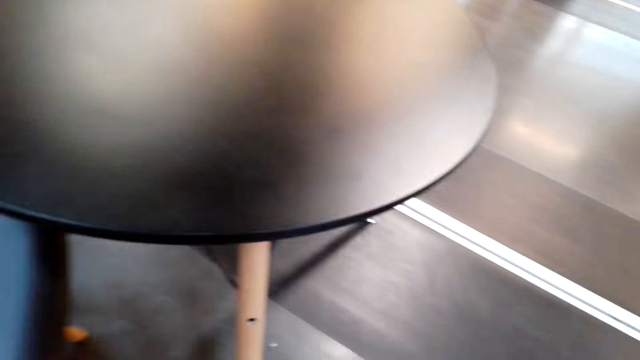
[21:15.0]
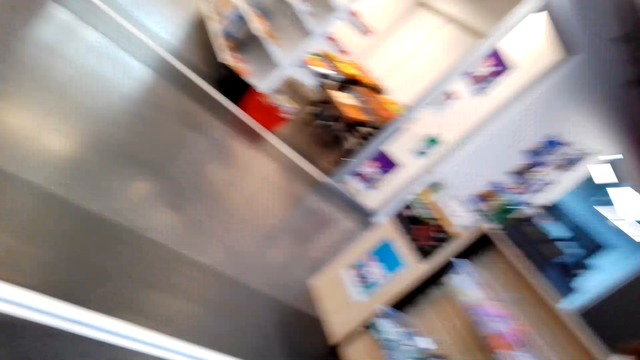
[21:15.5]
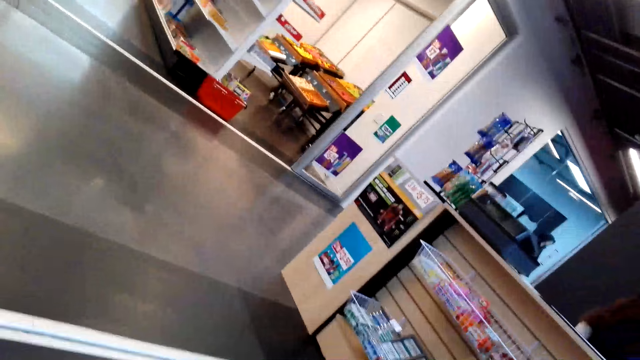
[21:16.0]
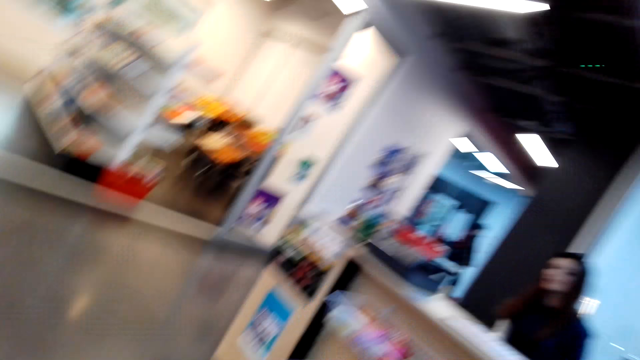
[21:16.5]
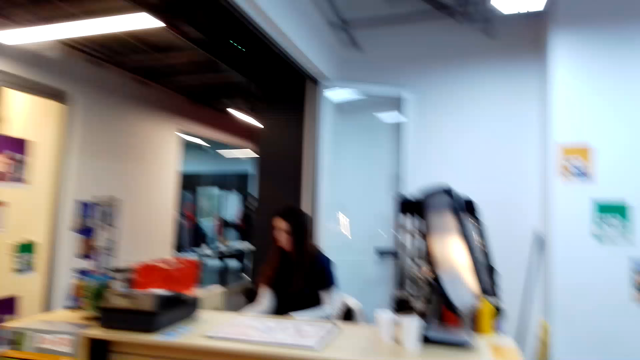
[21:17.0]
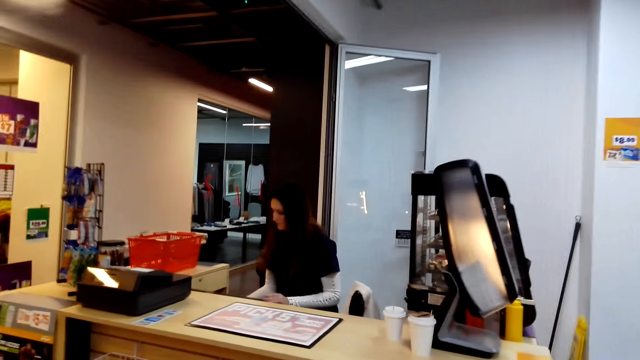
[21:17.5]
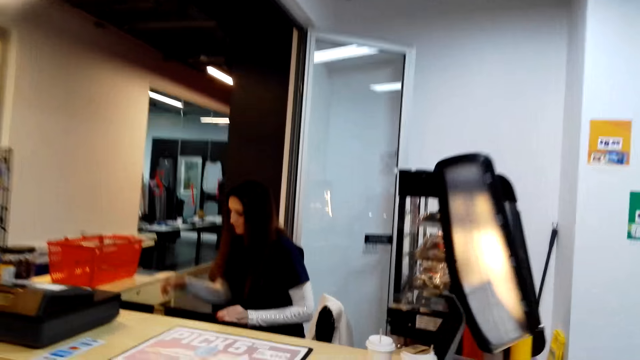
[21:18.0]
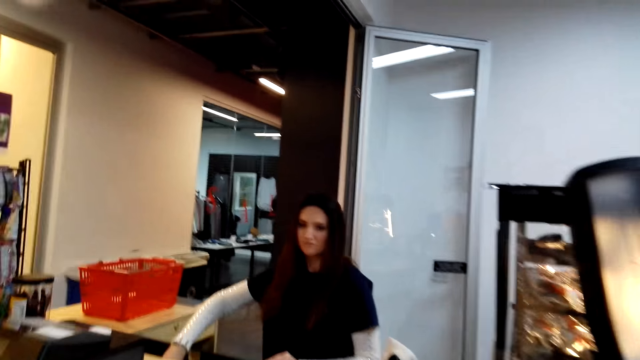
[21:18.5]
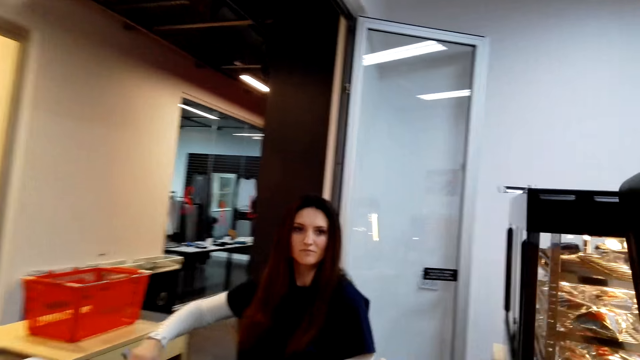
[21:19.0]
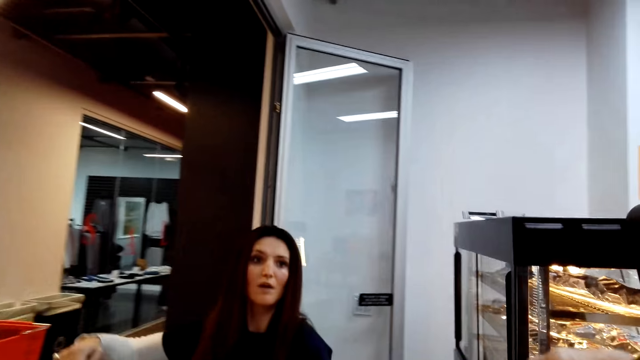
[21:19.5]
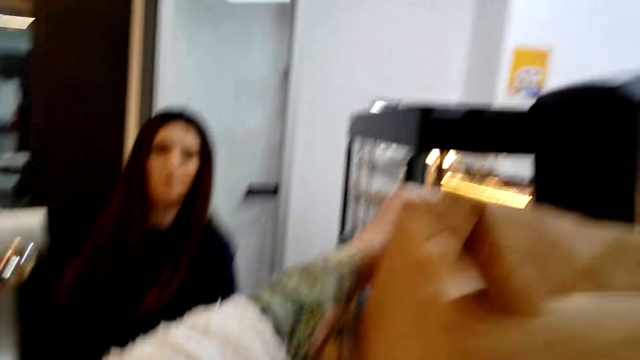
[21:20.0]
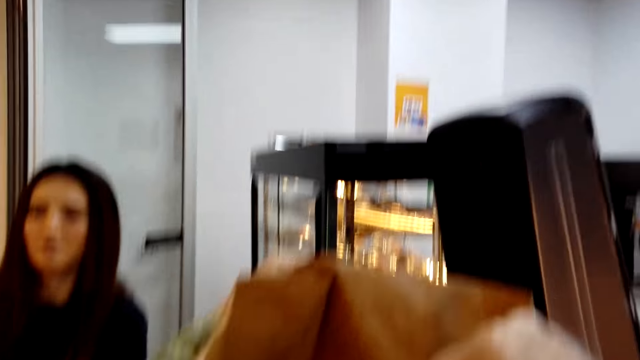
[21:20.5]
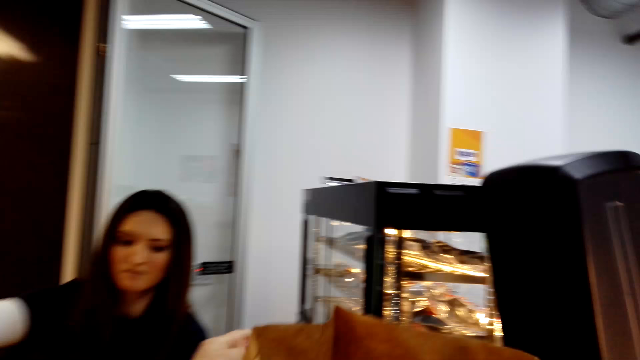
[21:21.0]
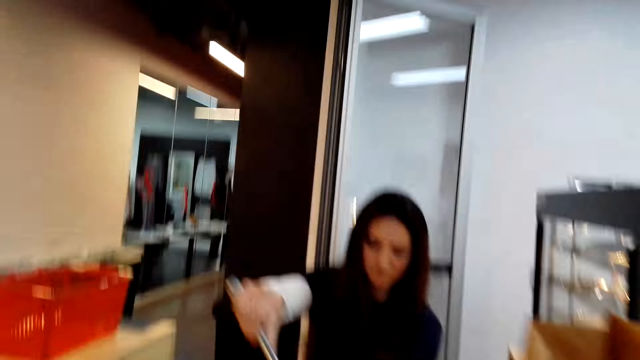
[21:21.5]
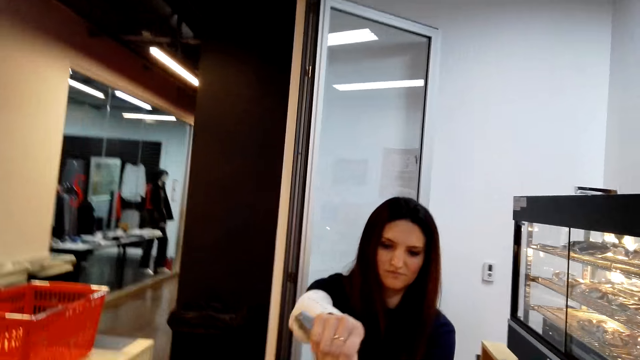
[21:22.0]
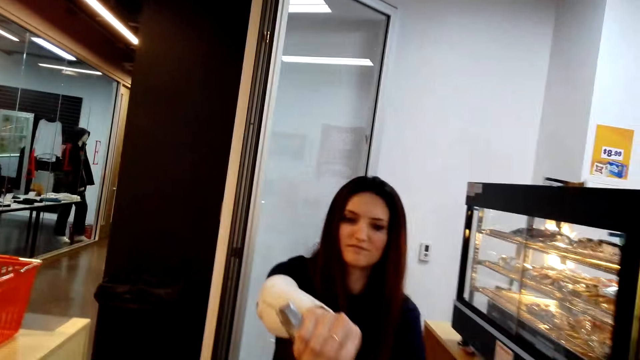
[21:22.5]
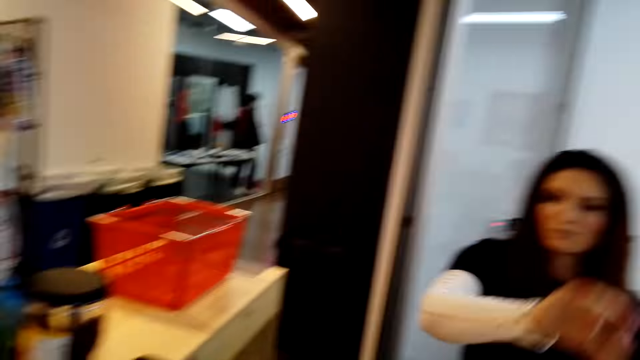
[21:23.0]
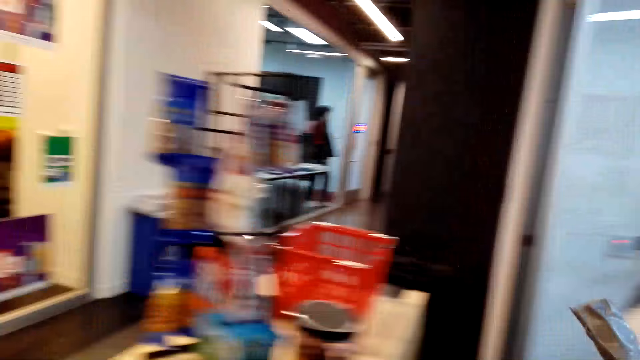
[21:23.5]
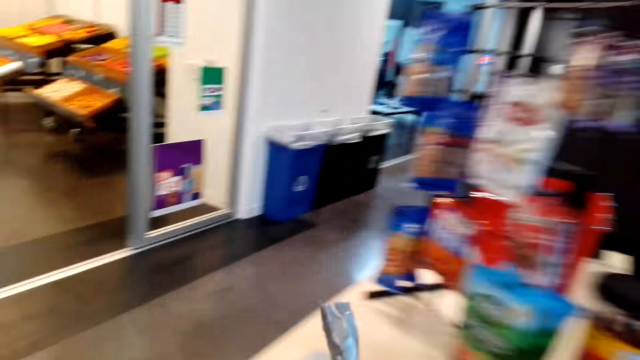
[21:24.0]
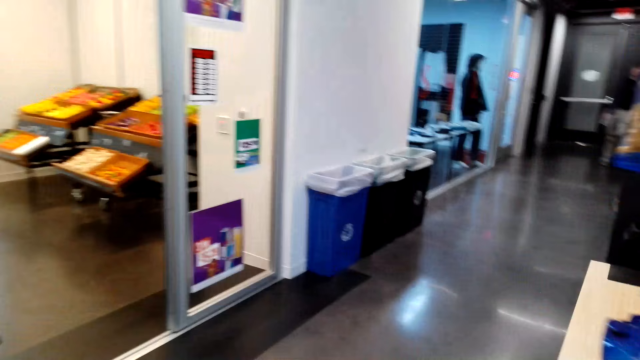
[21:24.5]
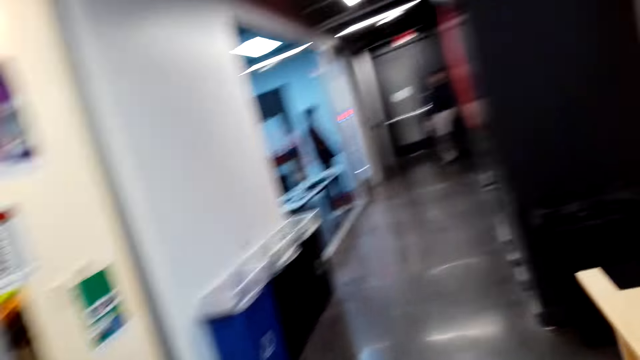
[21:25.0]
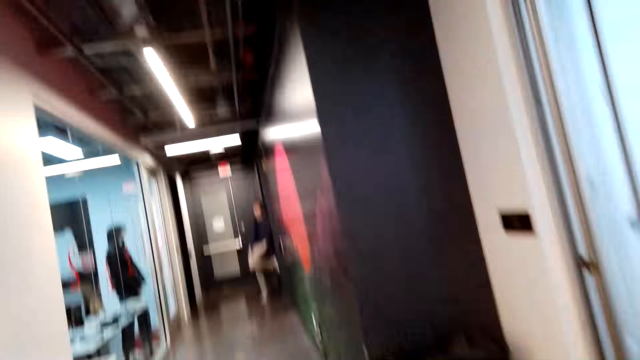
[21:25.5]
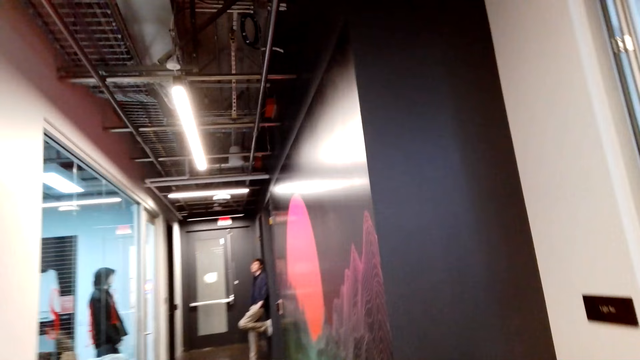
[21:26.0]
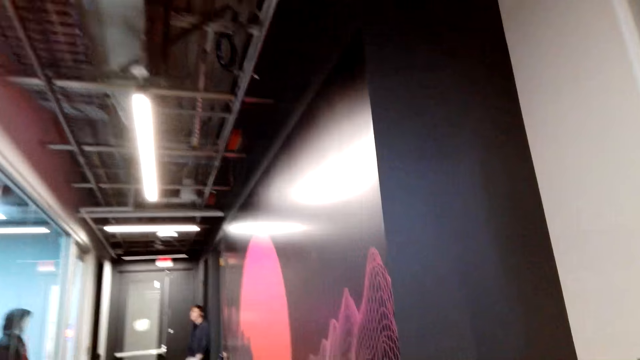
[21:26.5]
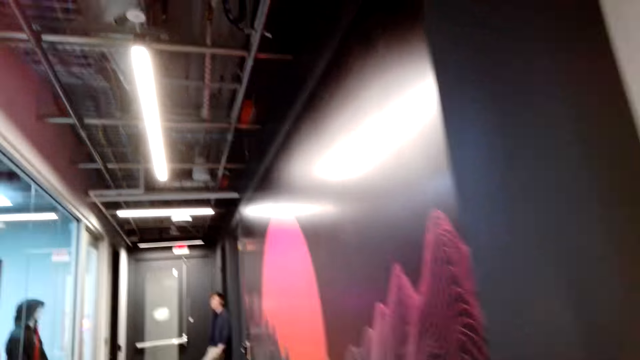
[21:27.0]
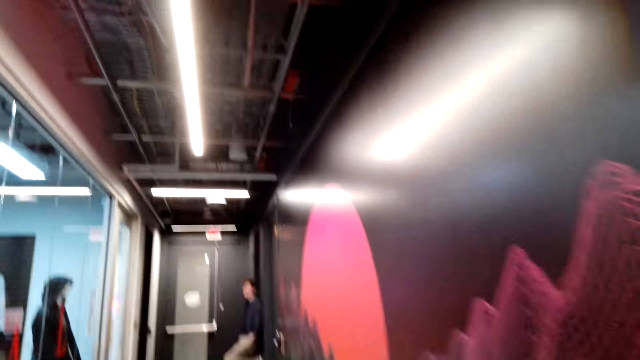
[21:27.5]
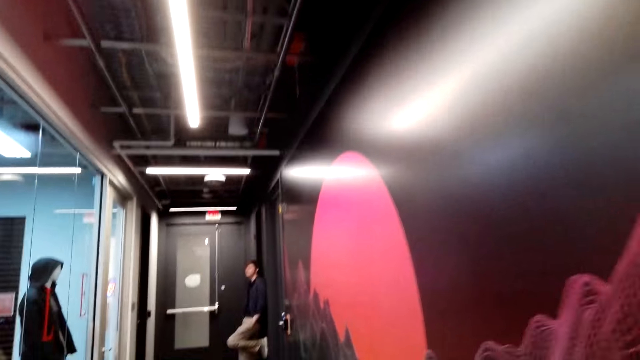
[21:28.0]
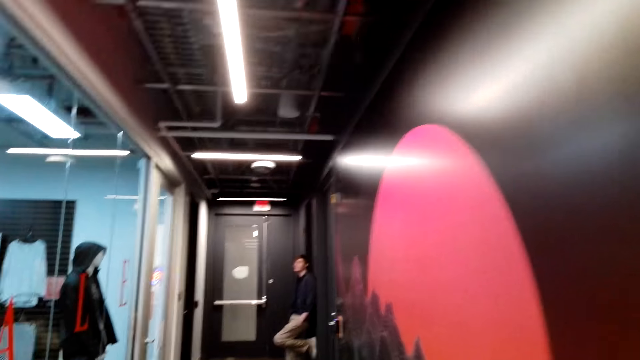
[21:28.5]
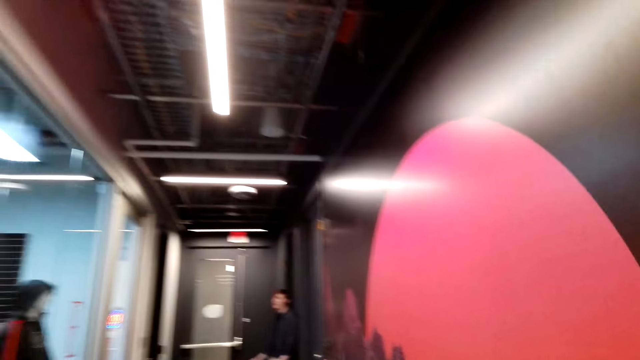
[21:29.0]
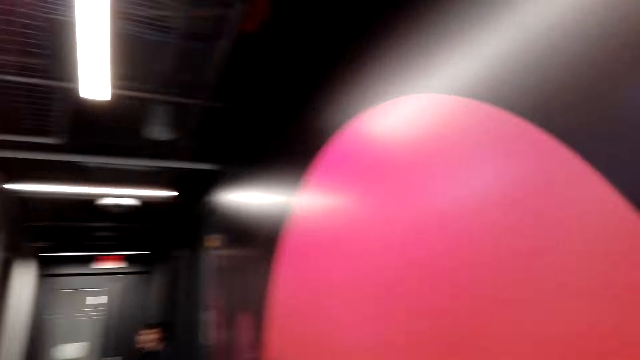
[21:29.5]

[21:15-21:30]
The camera wearer places the shopping bag on the counter. A woman hands over the keys to the camera wearer. The camera wearer walks on the corridor to the restroom.

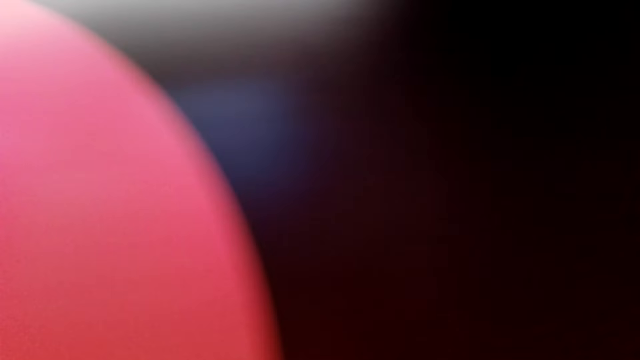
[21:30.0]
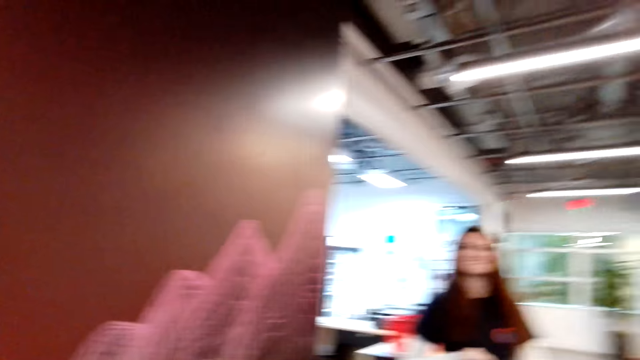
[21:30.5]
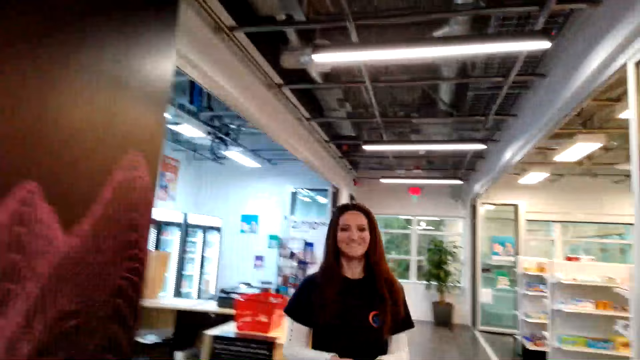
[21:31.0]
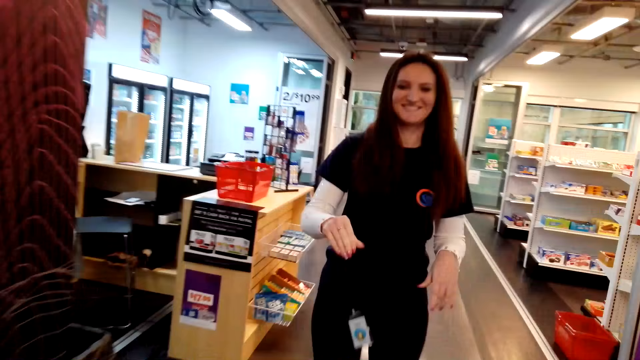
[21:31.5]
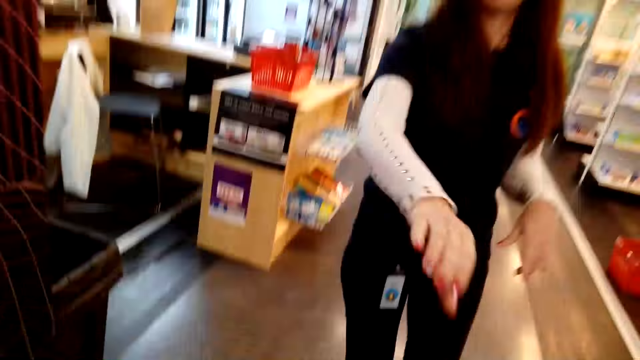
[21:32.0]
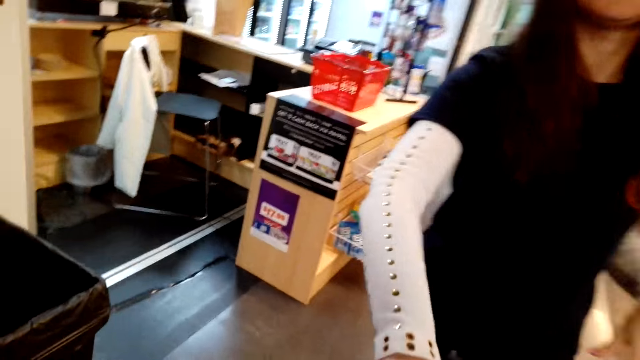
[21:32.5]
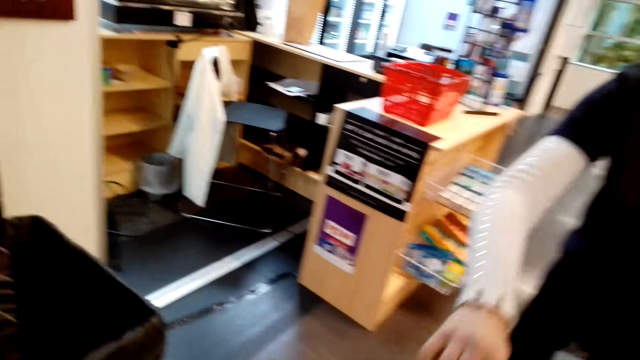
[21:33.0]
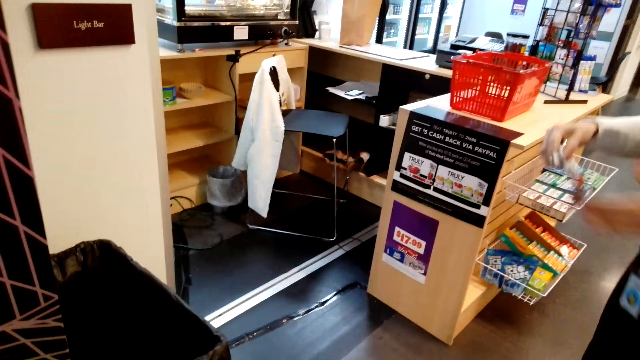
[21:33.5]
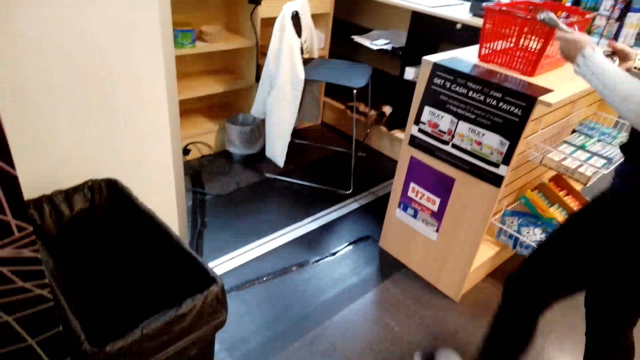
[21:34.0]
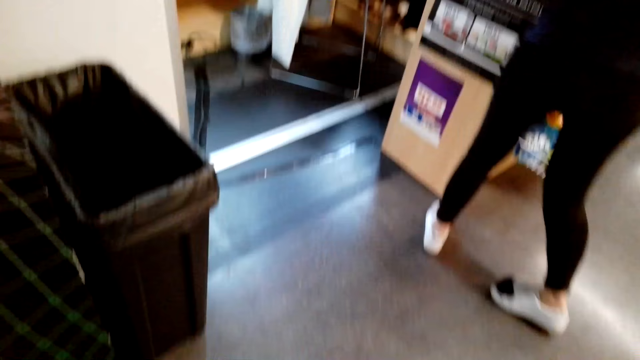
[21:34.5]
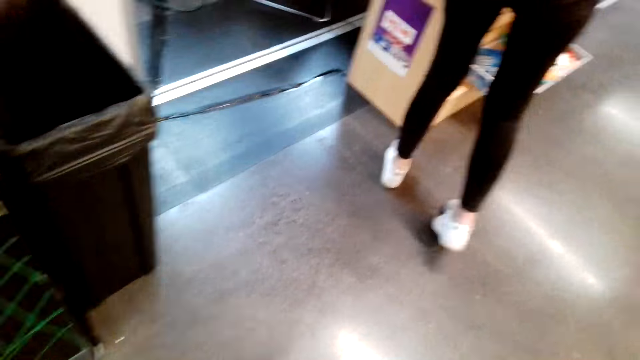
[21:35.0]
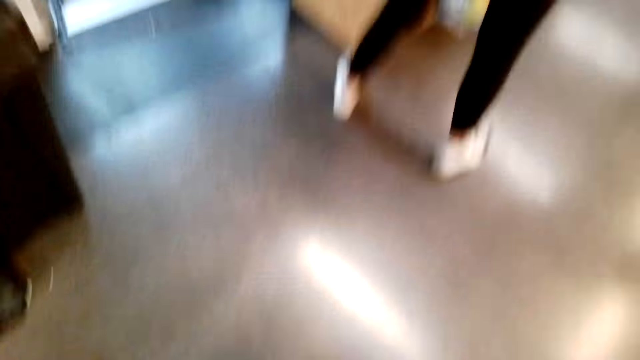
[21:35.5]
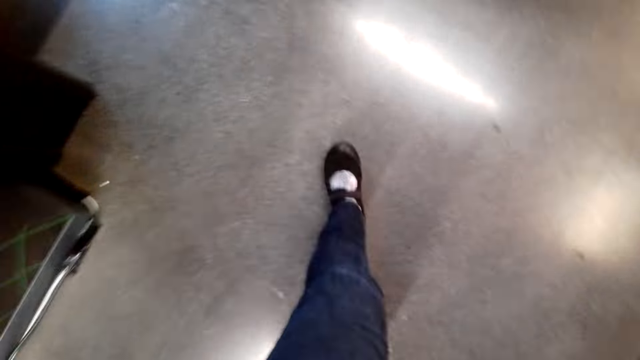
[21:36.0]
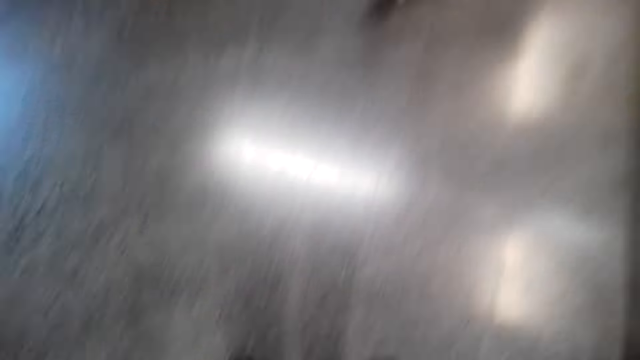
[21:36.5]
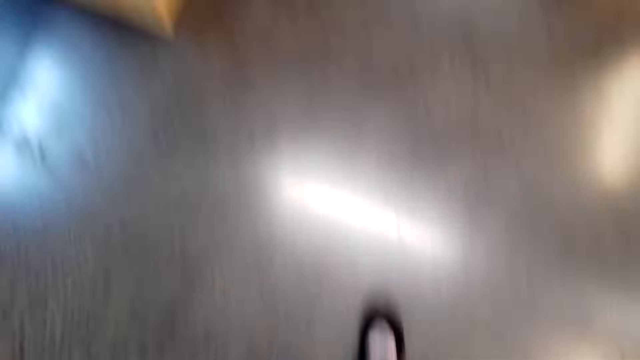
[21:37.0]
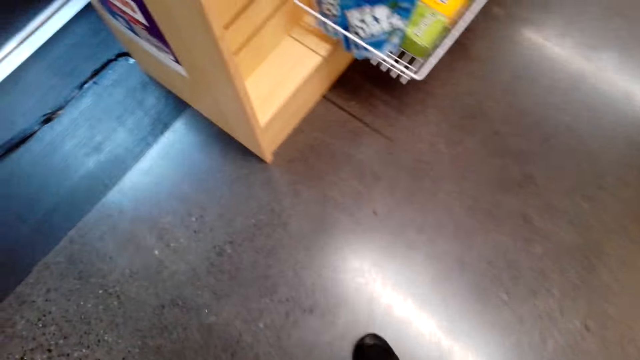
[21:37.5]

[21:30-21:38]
The woman picks up the keys from the camera wearer.
